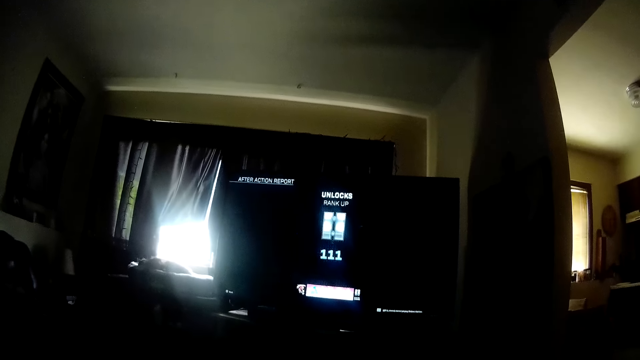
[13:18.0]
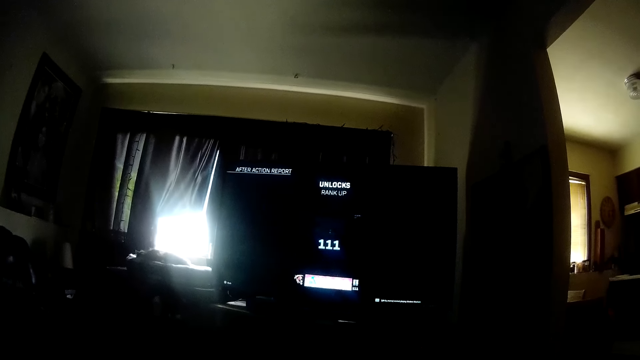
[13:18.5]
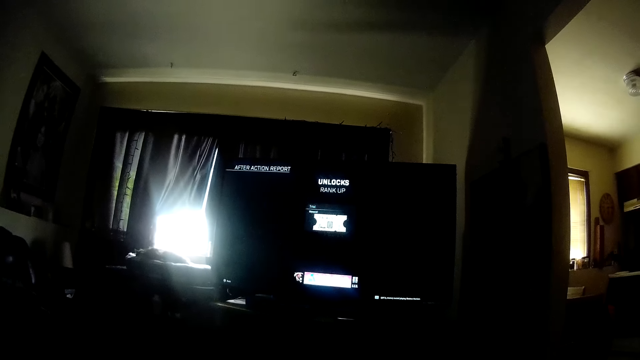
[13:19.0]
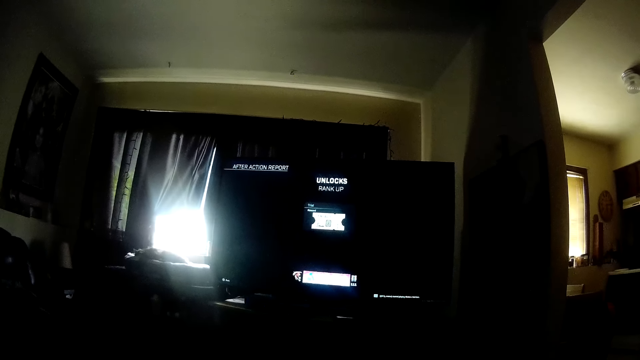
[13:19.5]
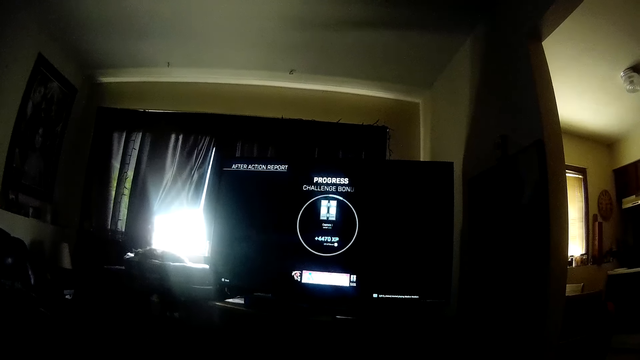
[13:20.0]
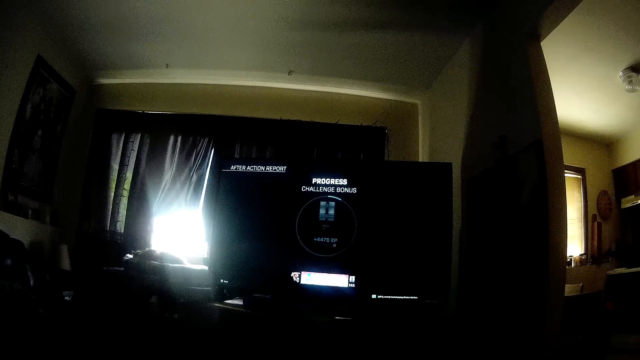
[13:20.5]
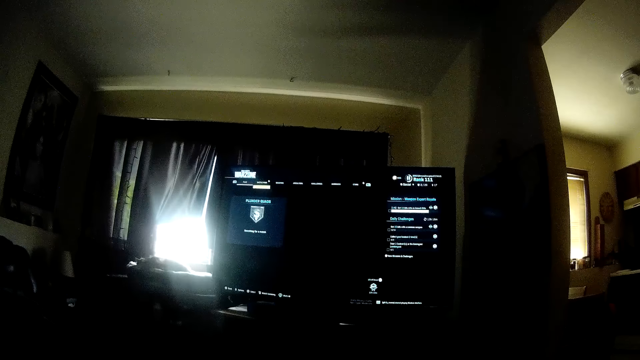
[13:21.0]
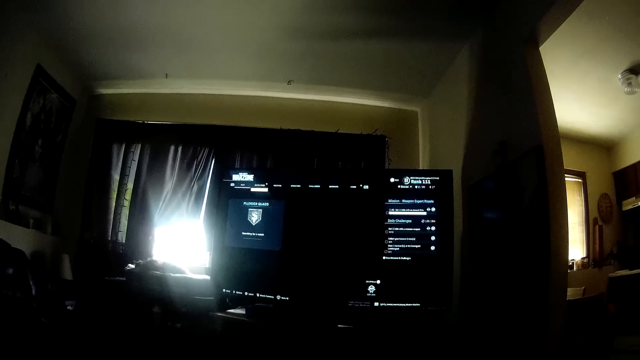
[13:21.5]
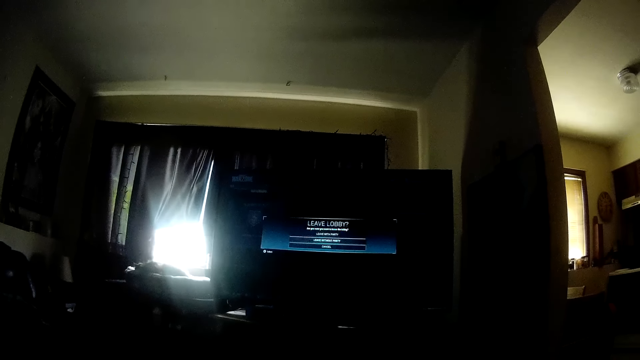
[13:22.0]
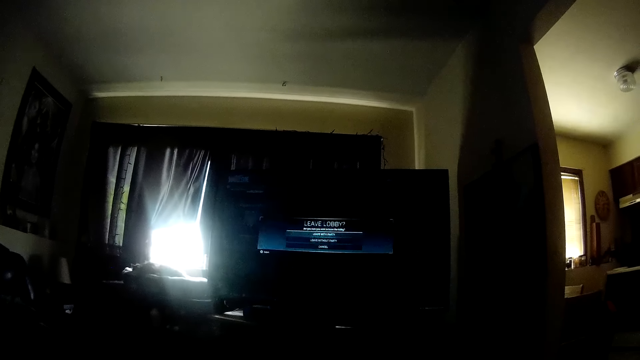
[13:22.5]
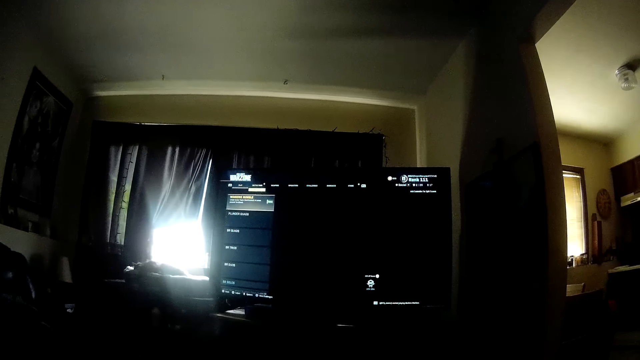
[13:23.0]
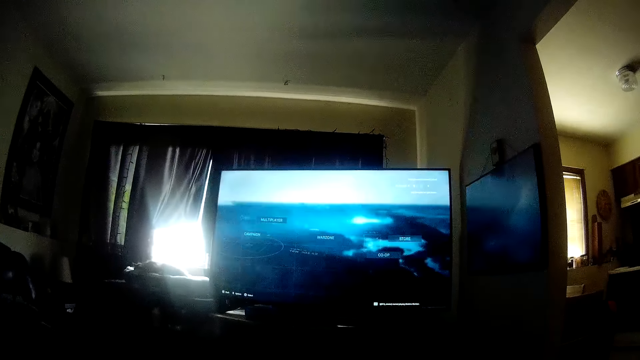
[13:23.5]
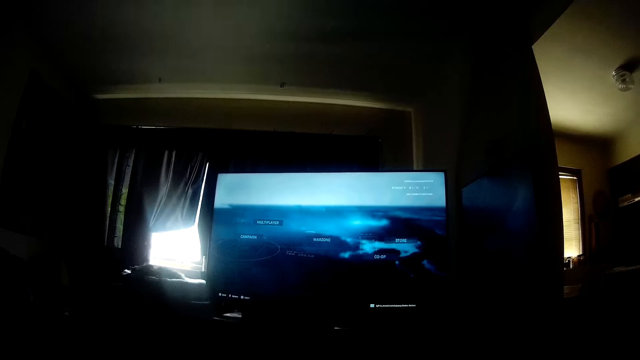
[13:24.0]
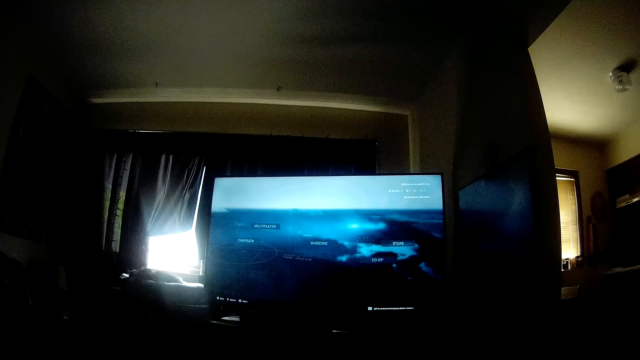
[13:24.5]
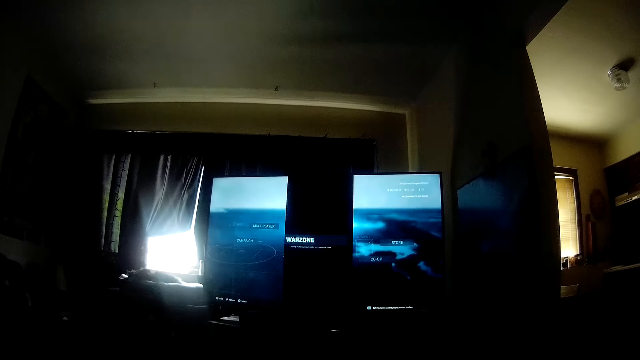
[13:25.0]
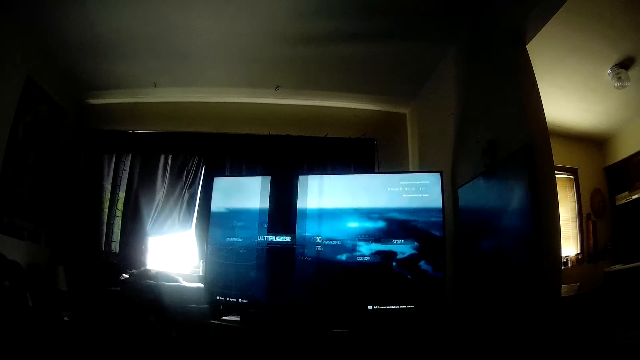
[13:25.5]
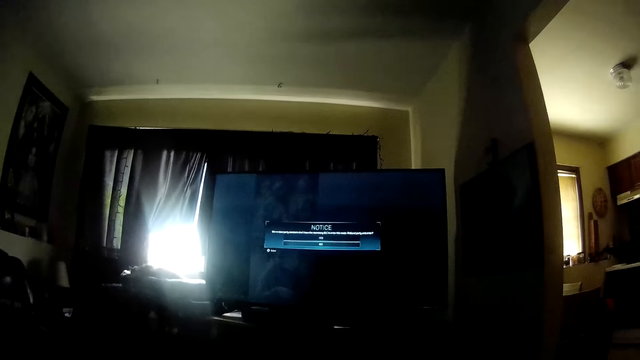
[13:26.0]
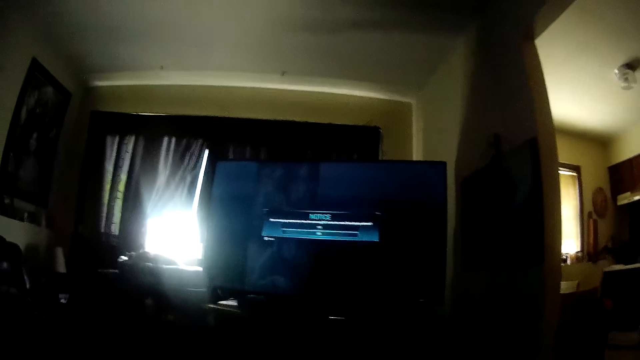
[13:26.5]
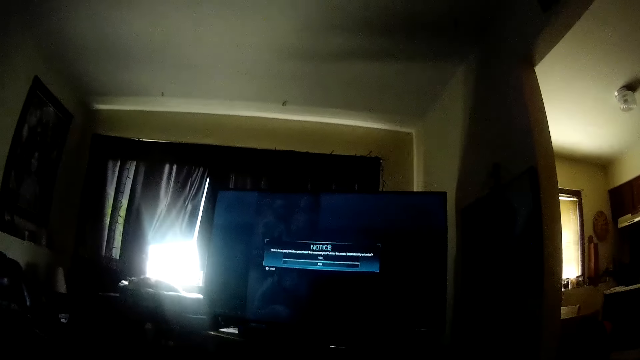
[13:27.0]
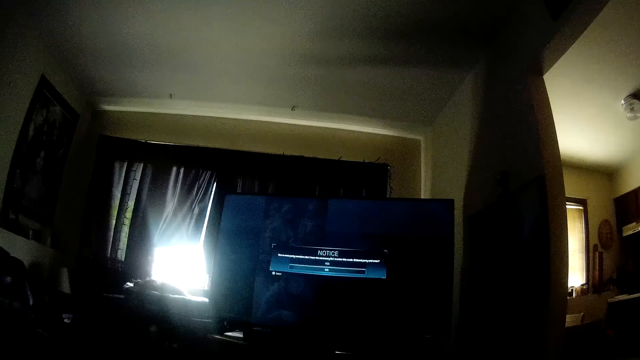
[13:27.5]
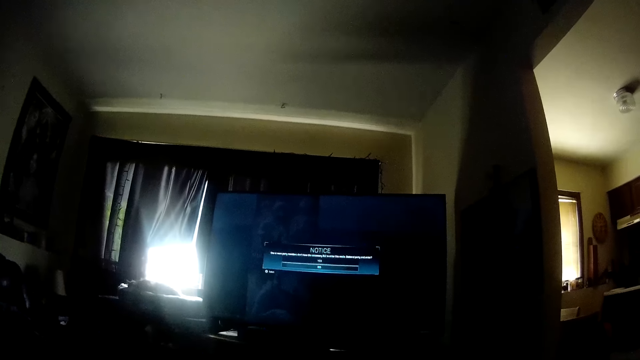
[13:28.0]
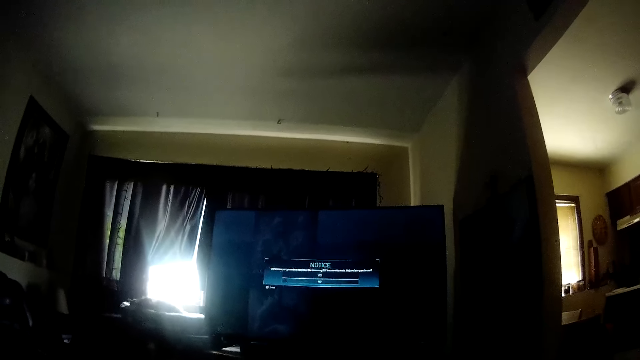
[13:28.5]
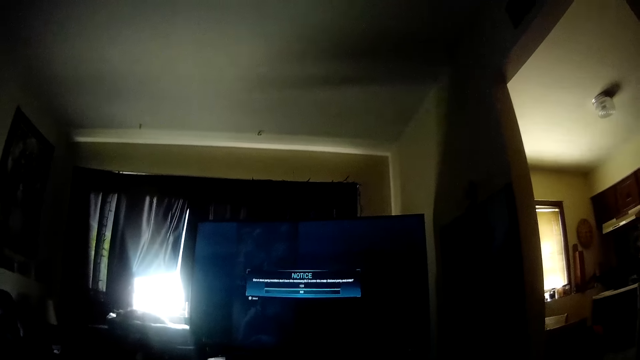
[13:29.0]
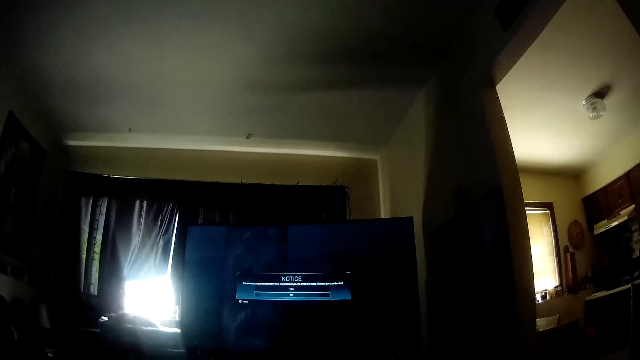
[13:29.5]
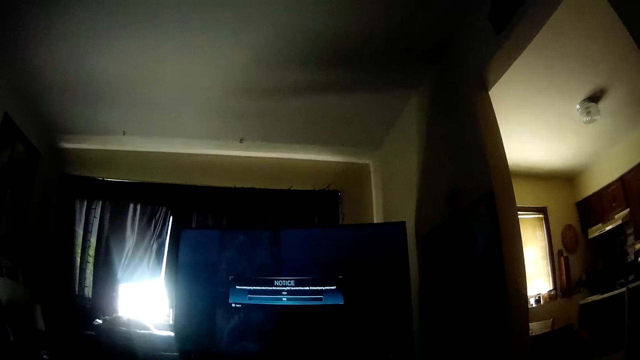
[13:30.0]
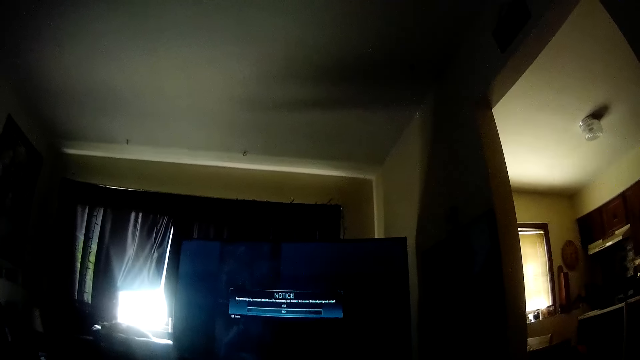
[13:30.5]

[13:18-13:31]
The camera wearer reads a notice on the screen.

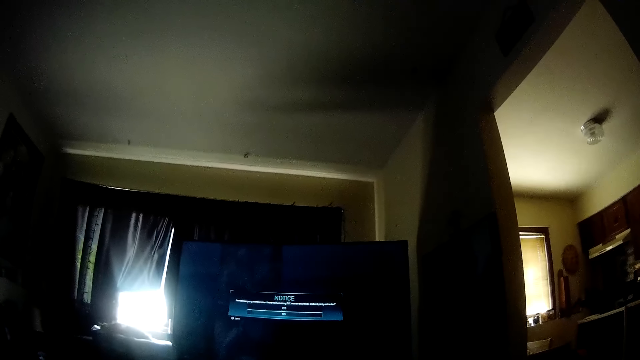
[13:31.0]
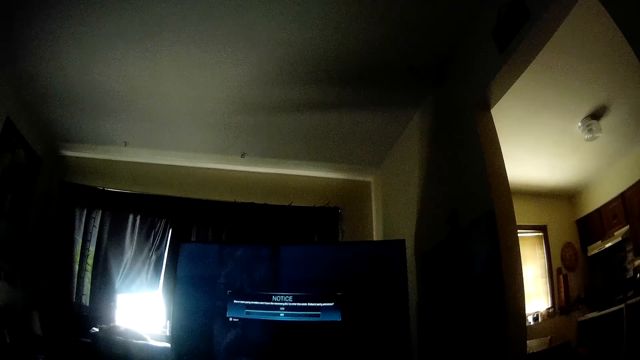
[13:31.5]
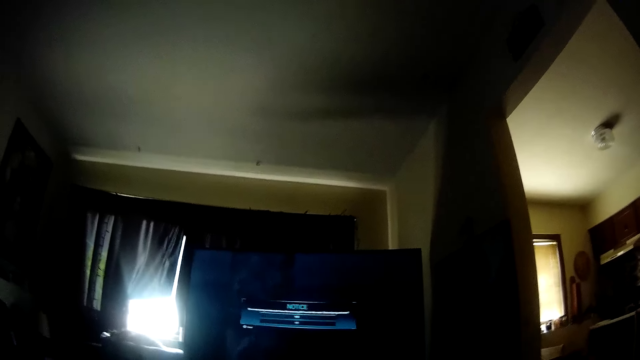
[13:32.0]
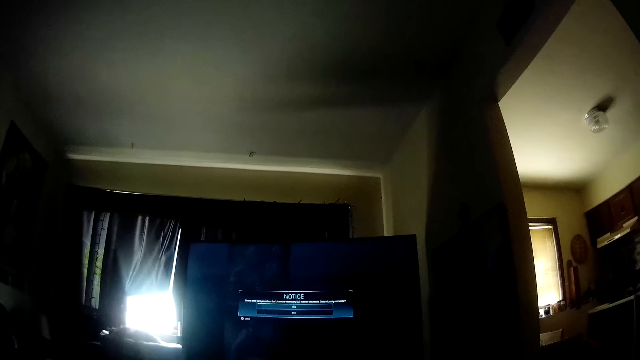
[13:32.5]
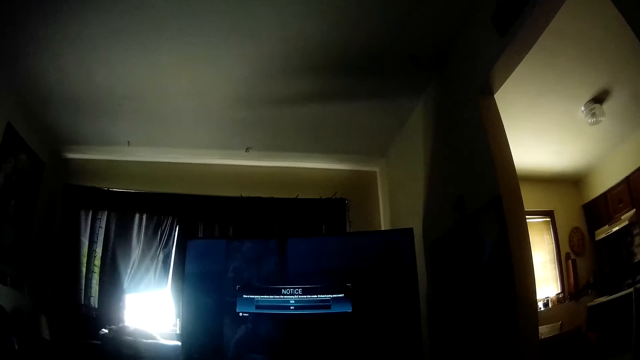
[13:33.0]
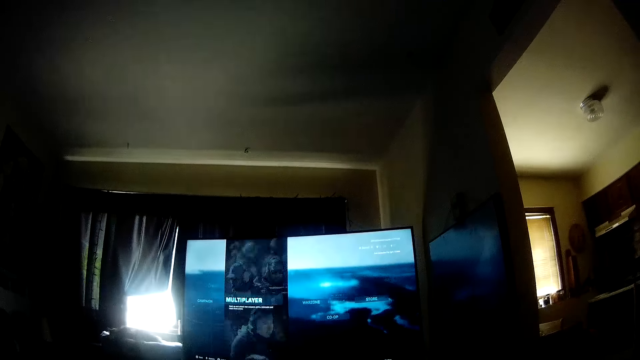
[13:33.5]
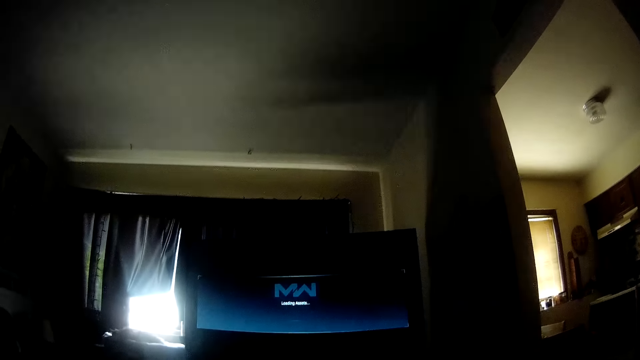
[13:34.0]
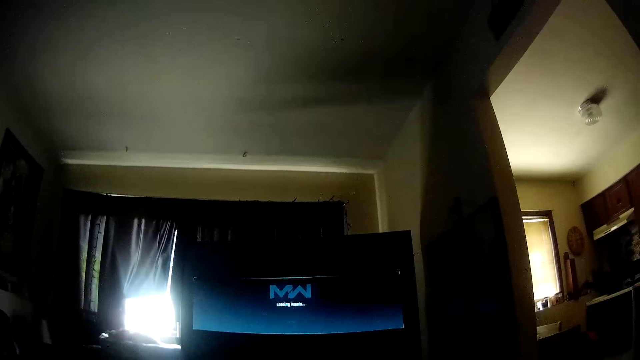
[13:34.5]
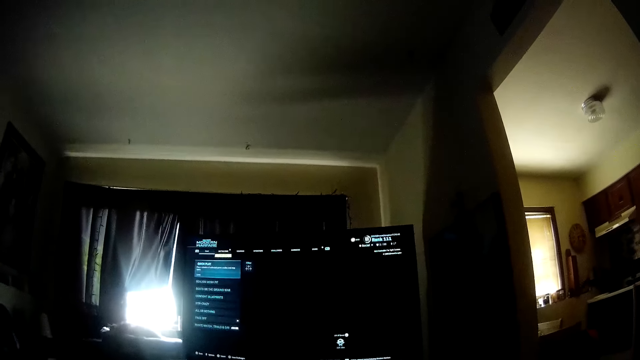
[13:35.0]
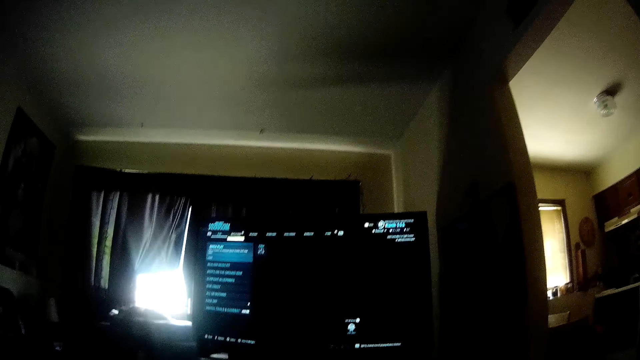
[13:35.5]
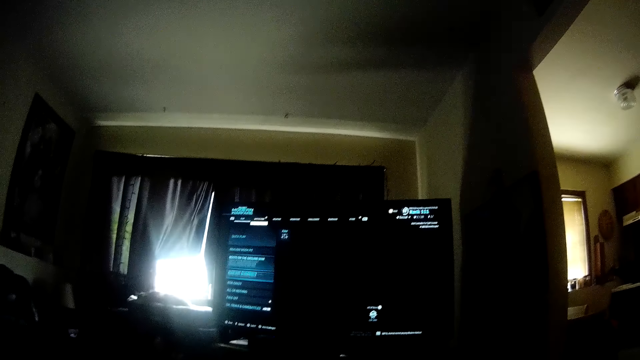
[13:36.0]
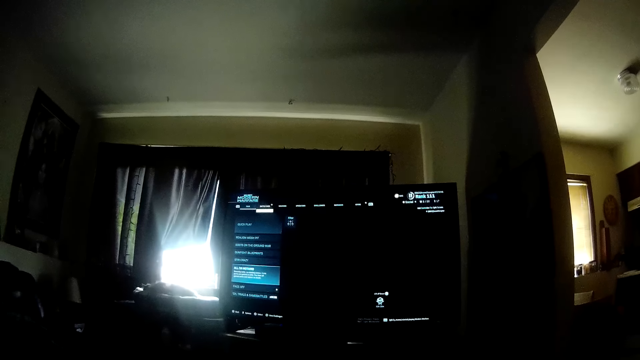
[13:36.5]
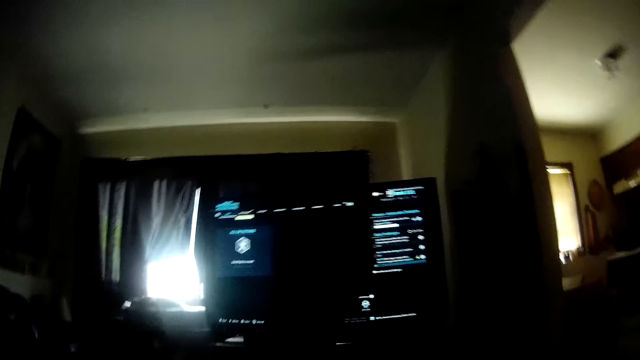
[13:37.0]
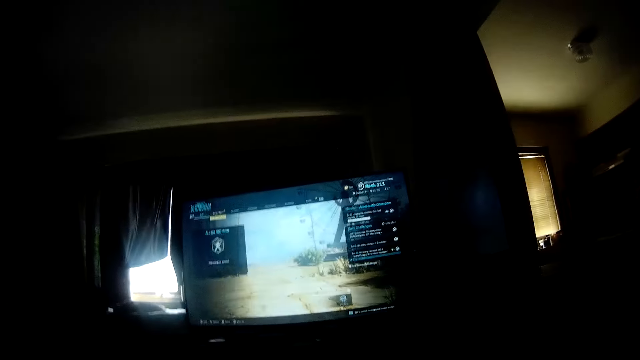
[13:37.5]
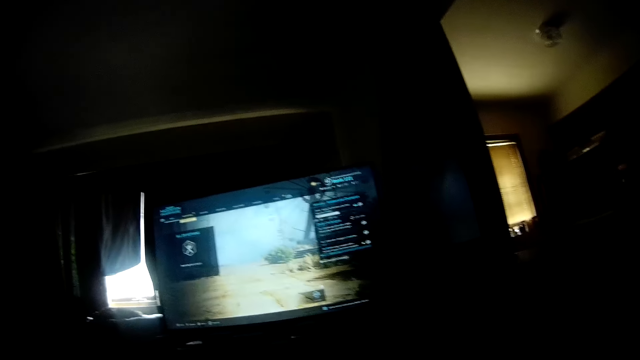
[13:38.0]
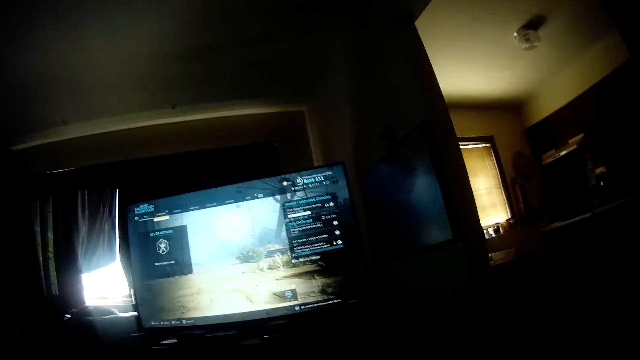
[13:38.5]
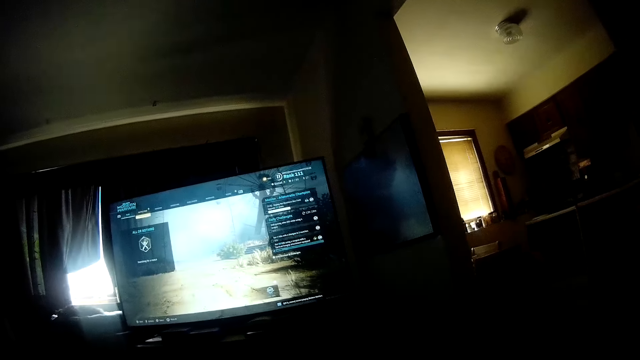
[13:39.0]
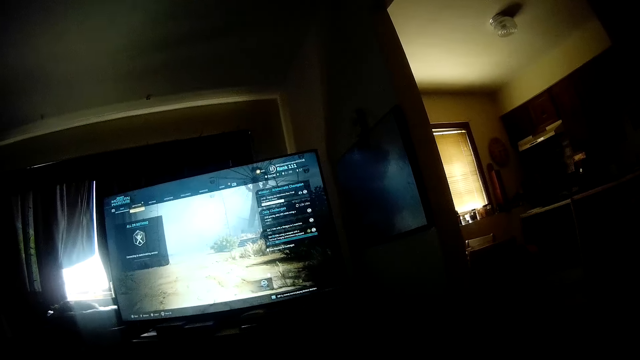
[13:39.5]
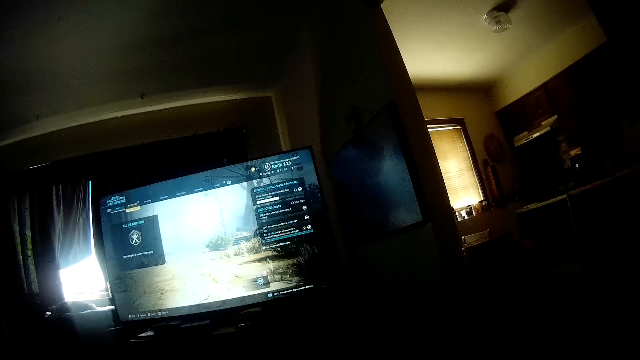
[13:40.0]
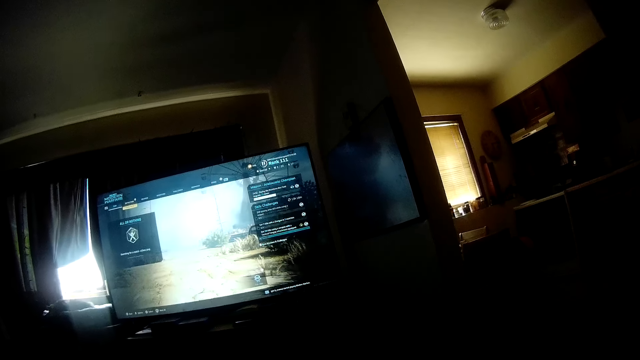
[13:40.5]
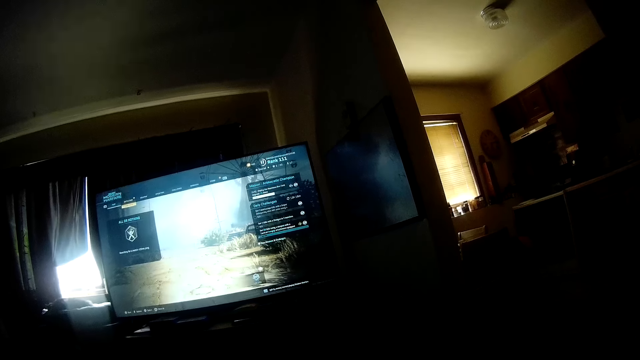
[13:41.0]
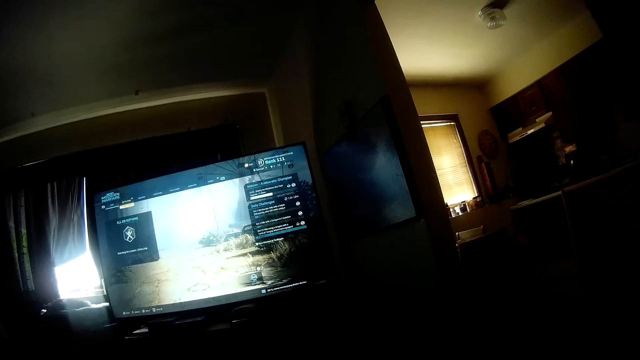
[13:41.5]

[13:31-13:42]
The camera wearer starts the game. They wait for the game to start.
